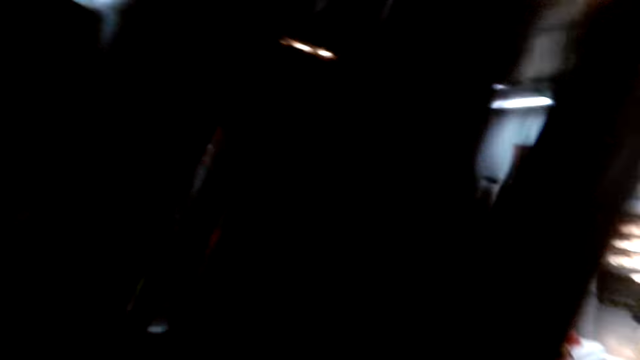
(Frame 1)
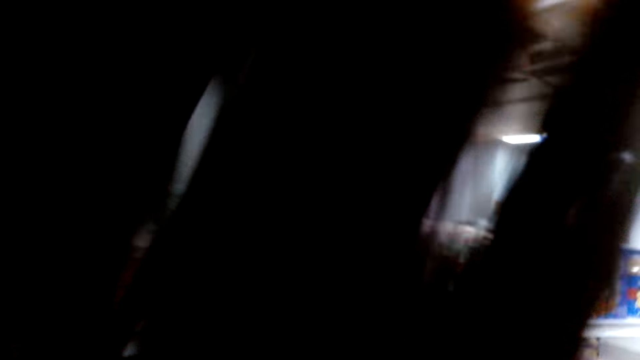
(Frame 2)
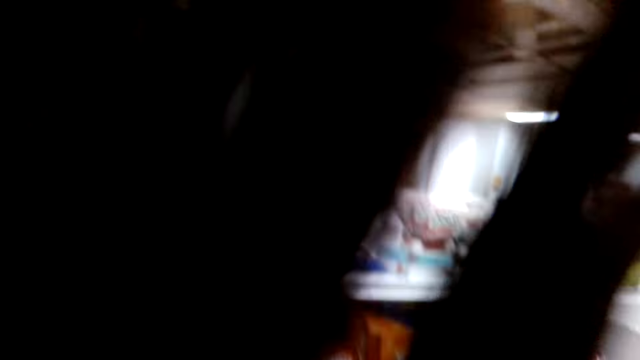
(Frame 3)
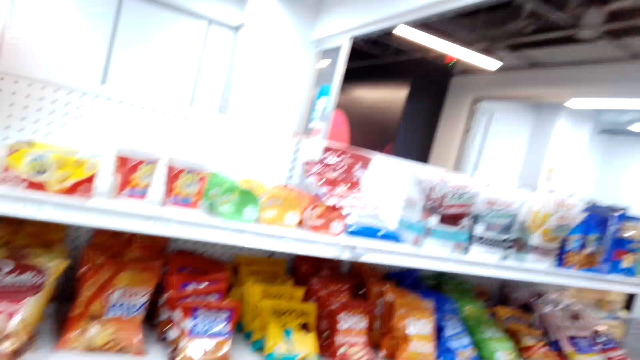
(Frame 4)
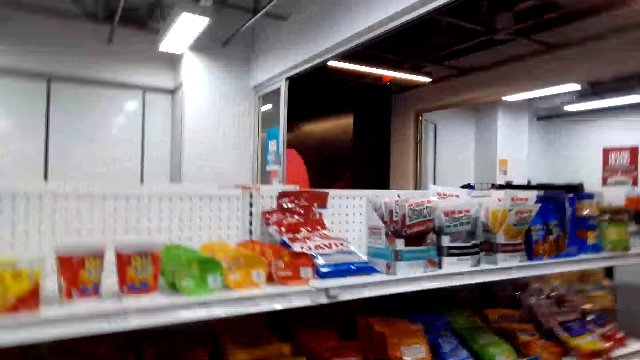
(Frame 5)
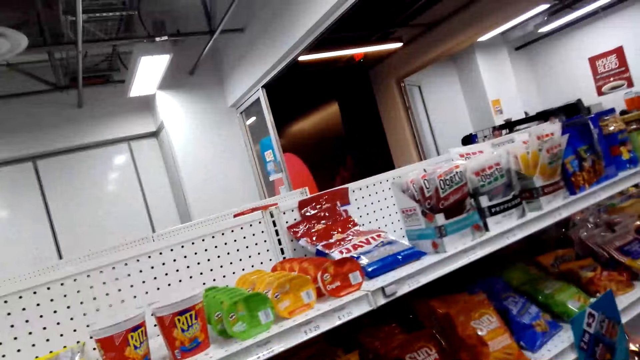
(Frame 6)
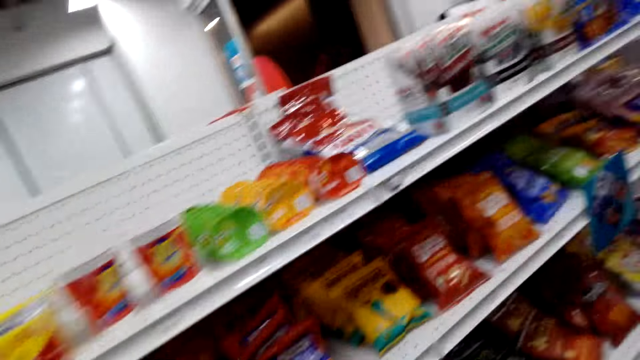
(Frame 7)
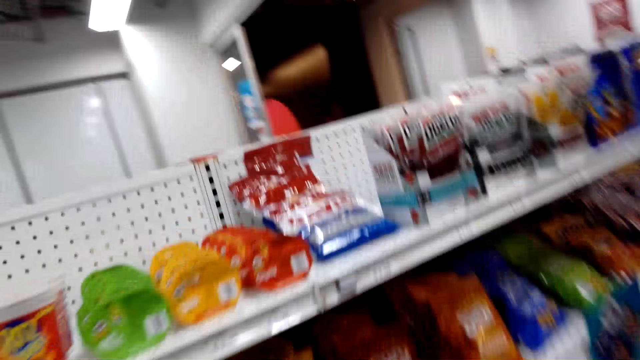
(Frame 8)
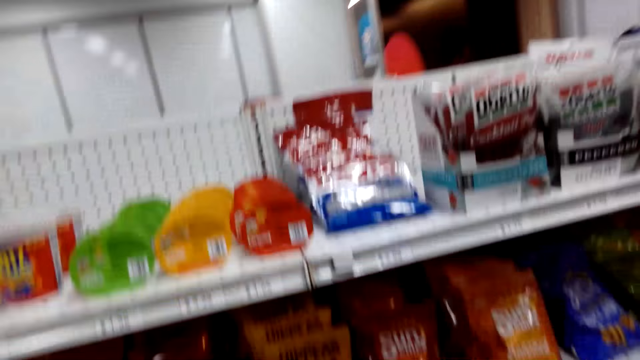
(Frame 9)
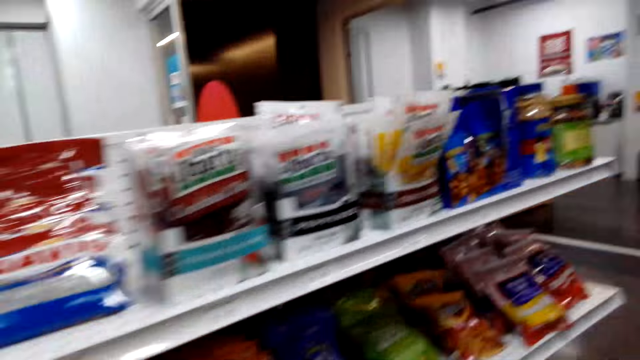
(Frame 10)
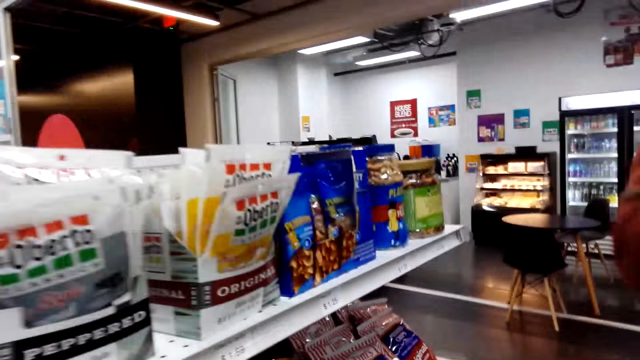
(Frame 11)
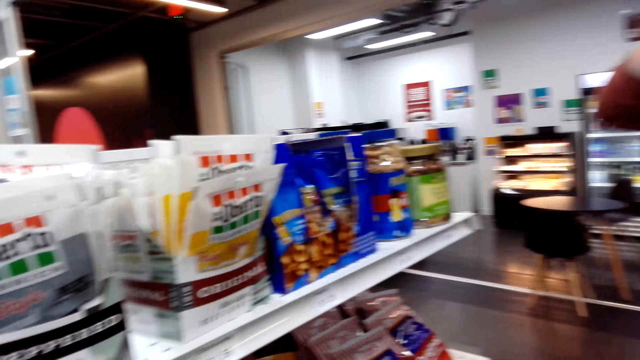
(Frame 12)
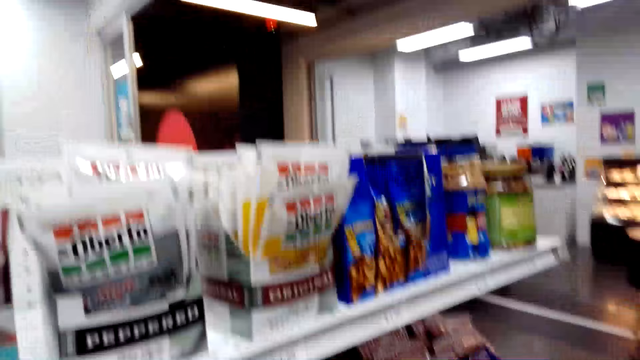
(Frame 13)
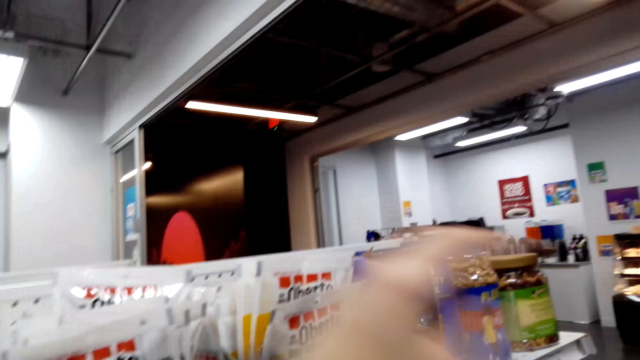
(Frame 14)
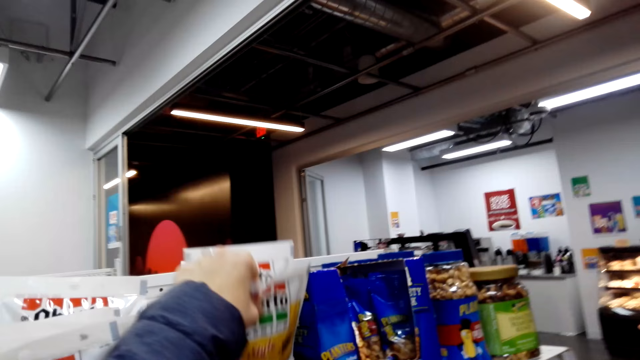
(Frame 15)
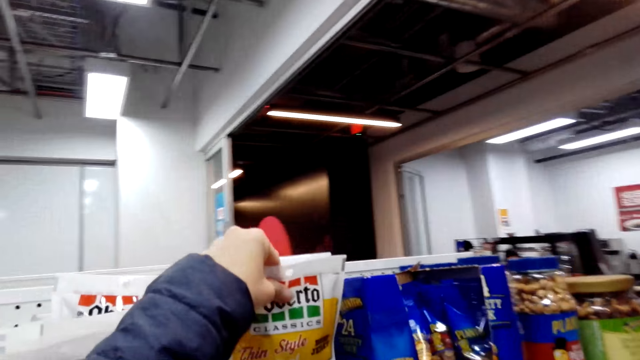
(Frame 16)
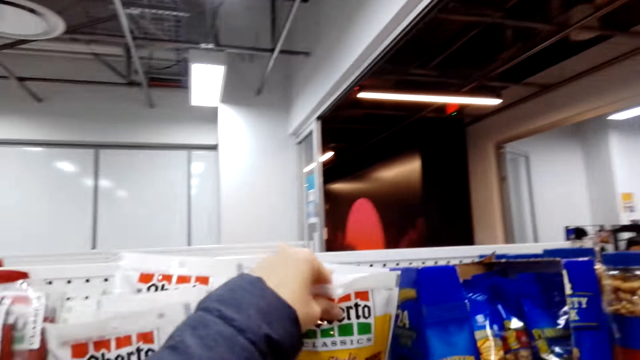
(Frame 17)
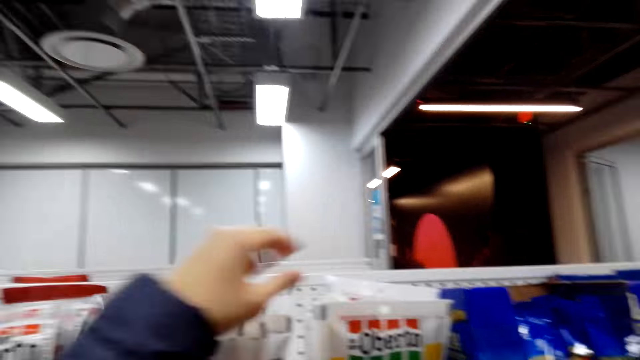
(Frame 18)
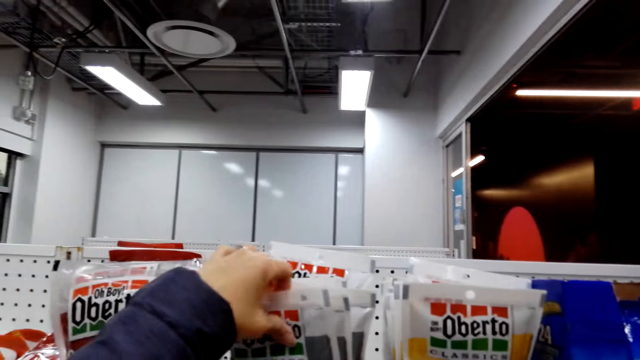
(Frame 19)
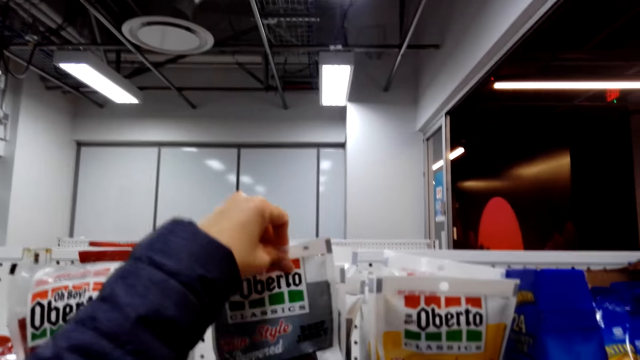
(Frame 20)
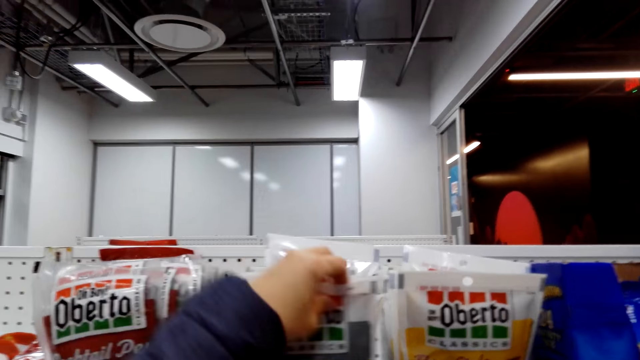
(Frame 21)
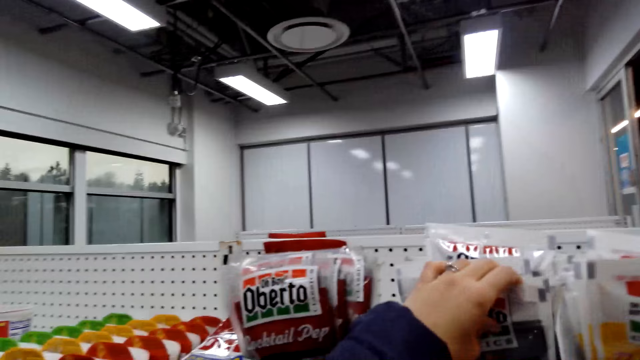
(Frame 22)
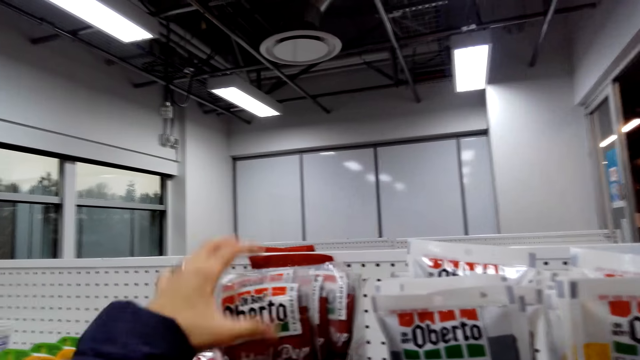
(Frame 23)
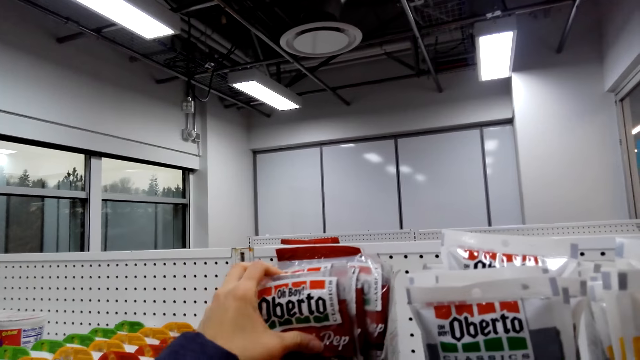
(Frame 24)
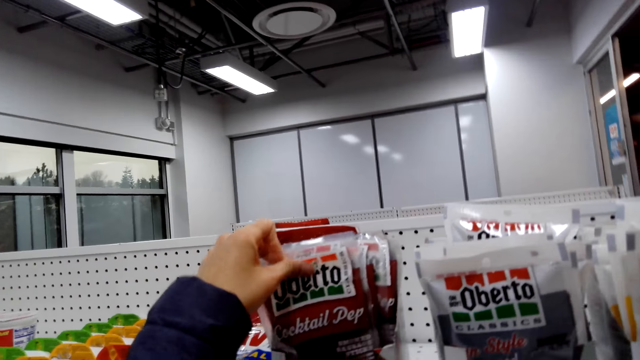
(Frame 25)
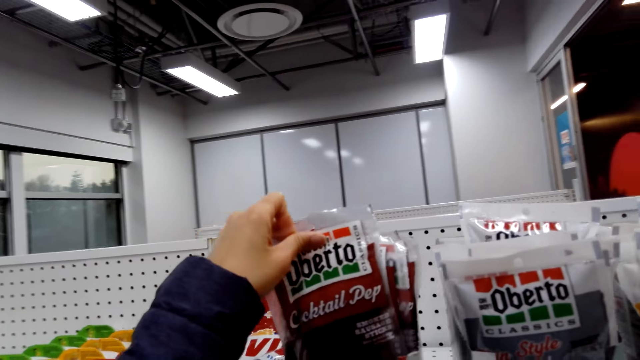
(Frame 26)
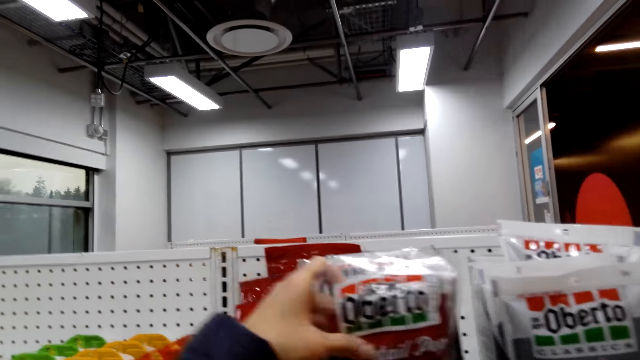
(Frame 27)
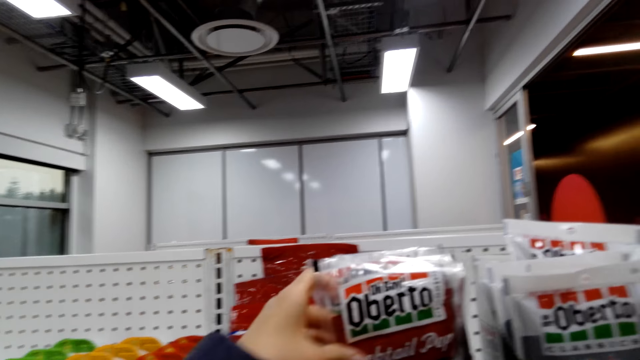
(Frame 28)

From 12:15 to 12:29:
The camera wearer walks around a store. He holds Oberto with his hand. He pulls his hand off Oberto. He holds another snack. He lifts Oberto with his hand, puts Oberto on the shelf. He pulls his hand off Oberto. He holds another snack. He lifts Oberto with his hand.

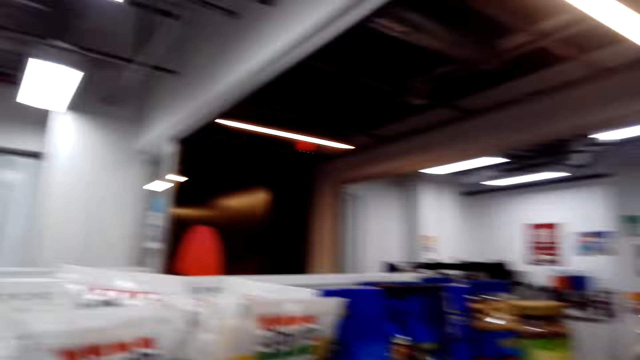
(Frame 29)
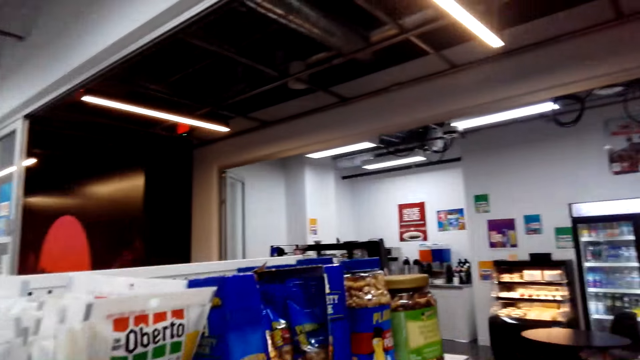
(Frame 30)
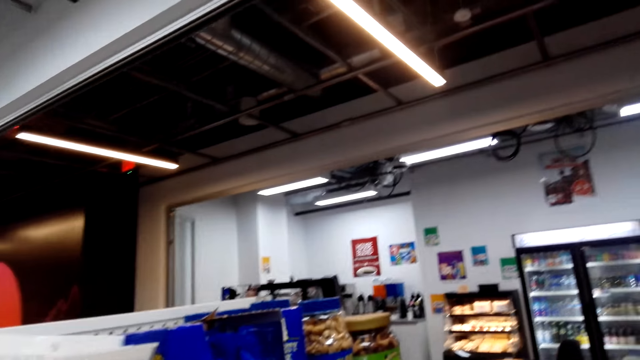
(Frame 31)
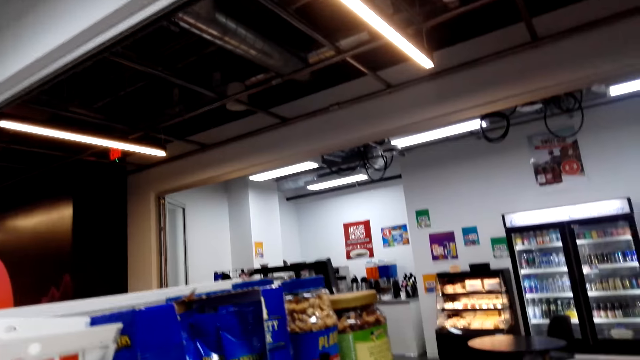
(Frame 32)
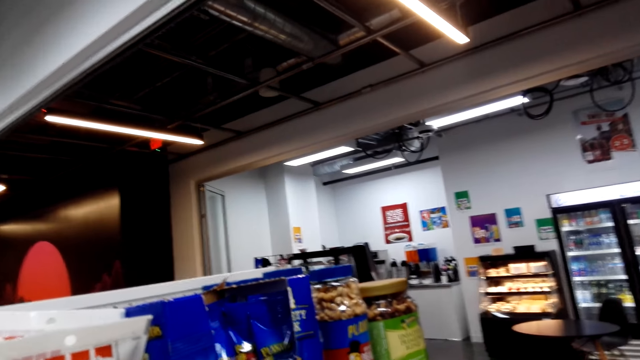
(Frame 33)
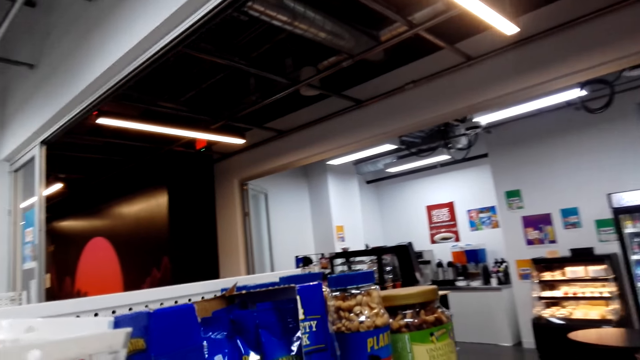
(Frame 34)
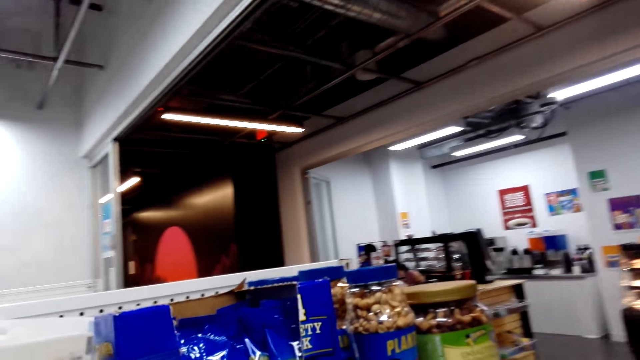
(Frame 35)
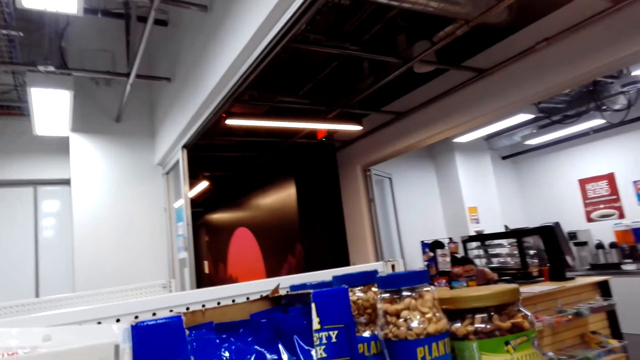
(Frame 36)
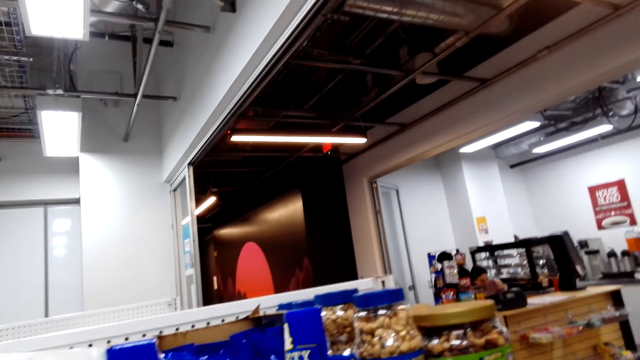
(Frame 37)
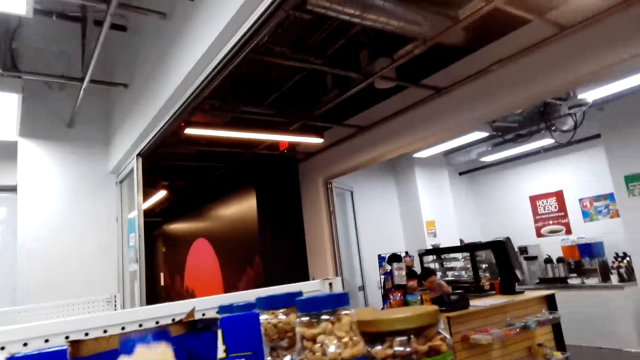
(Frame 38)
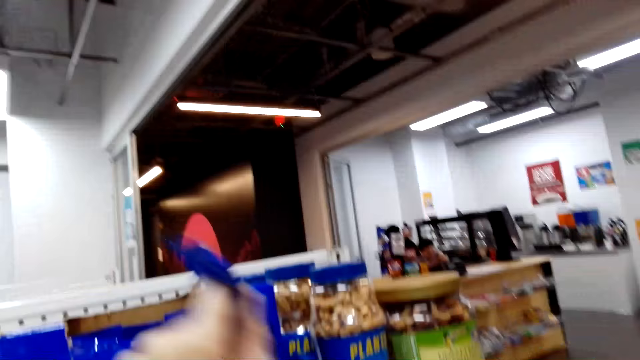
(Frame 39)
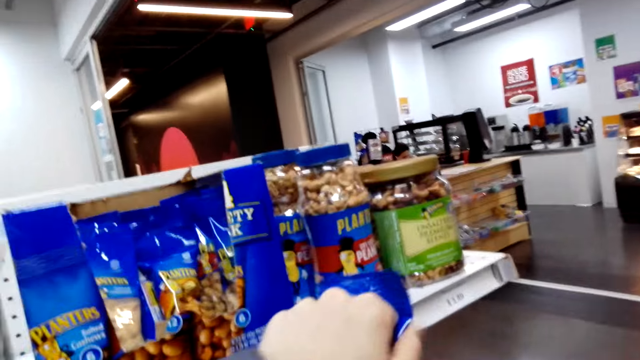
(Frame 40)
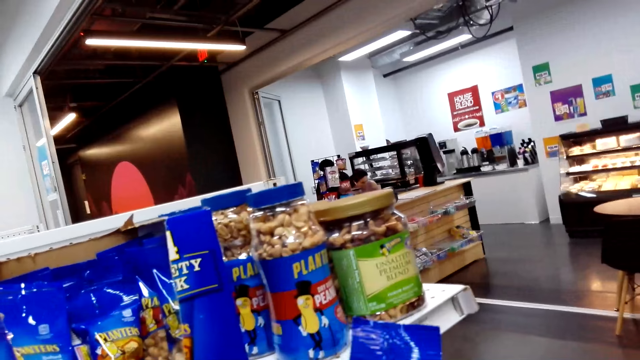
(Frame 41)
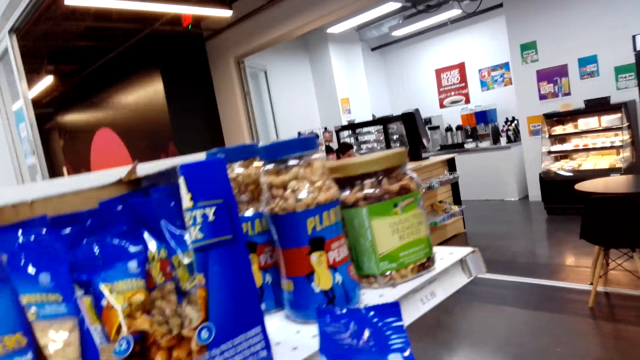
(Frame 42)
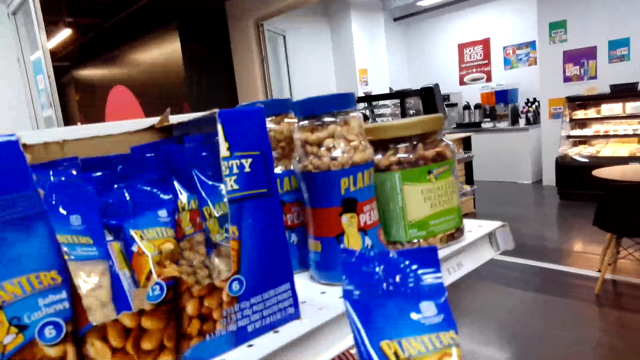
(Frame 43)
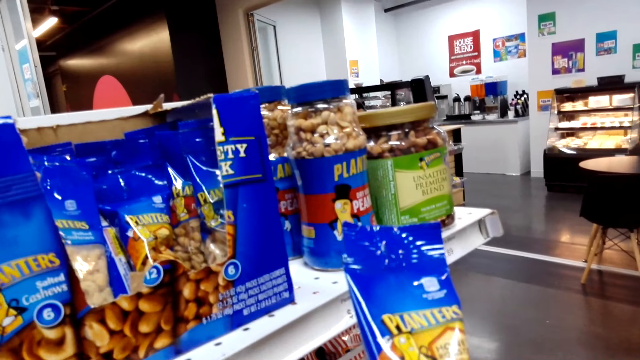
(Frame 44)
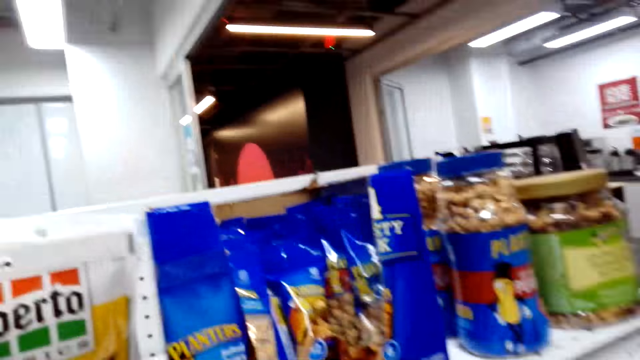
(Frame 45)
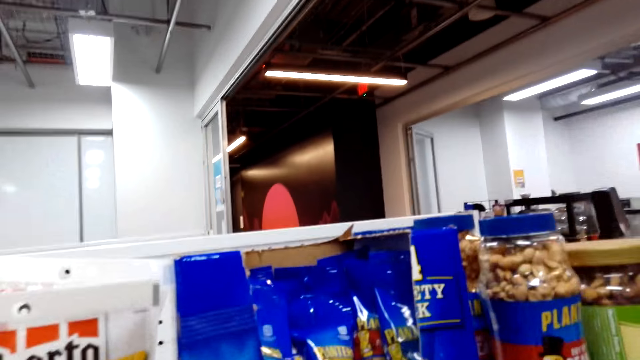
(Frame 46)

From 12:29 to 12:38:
The camera wearer walks around a store. They pick up a nuts packet. They switch the nuts packet to the other hand.
